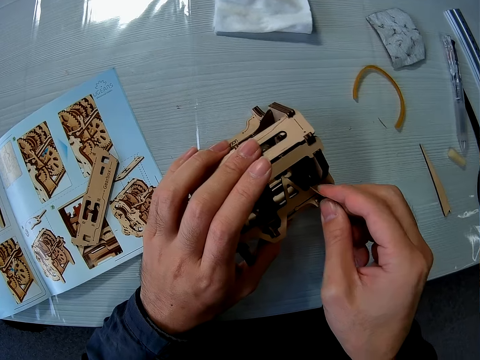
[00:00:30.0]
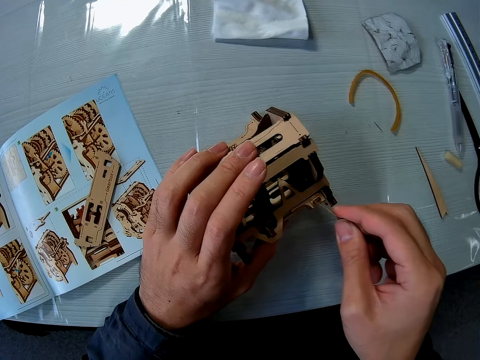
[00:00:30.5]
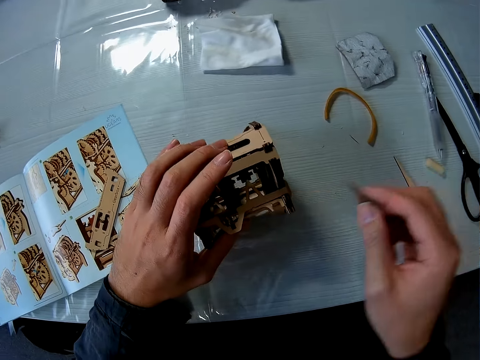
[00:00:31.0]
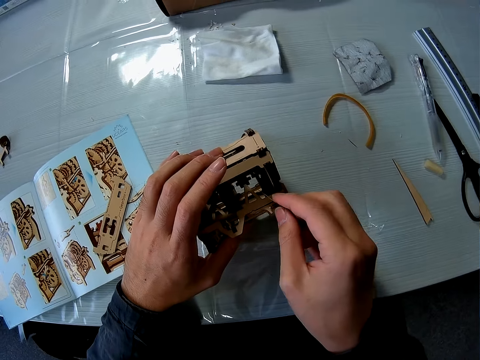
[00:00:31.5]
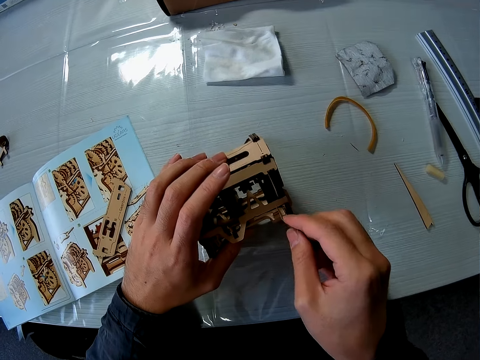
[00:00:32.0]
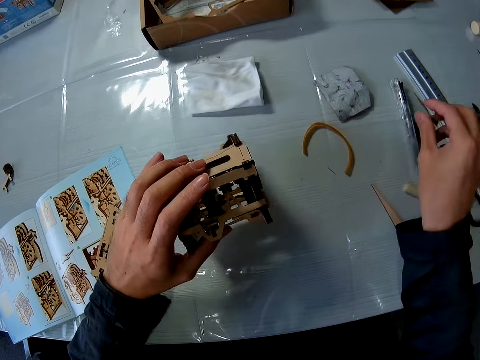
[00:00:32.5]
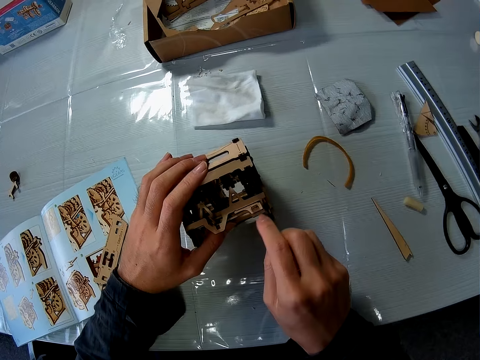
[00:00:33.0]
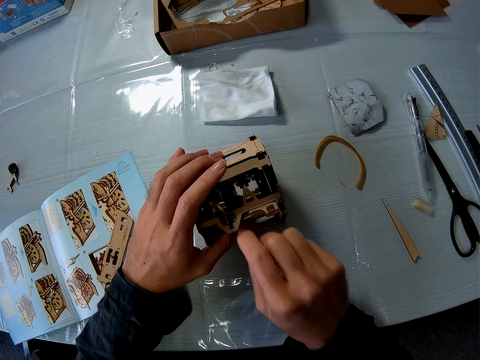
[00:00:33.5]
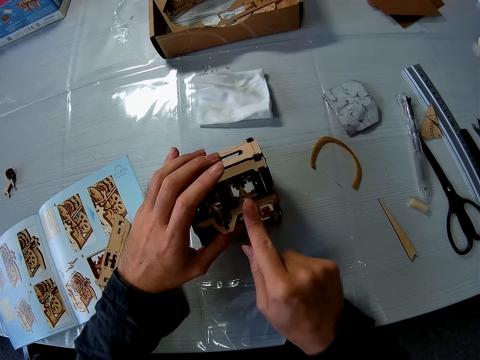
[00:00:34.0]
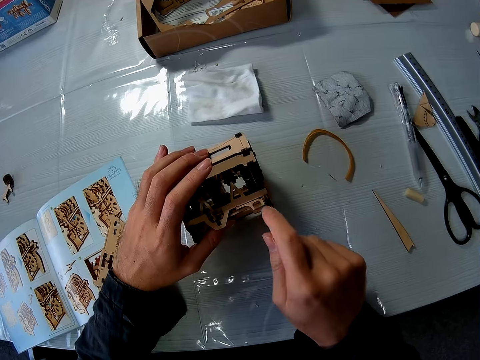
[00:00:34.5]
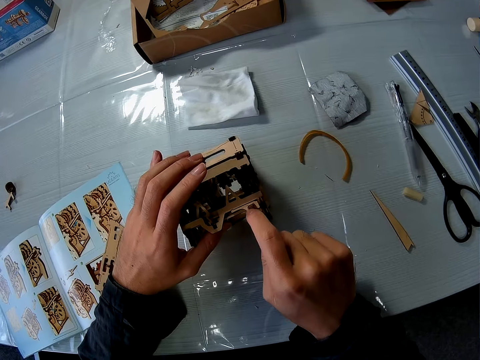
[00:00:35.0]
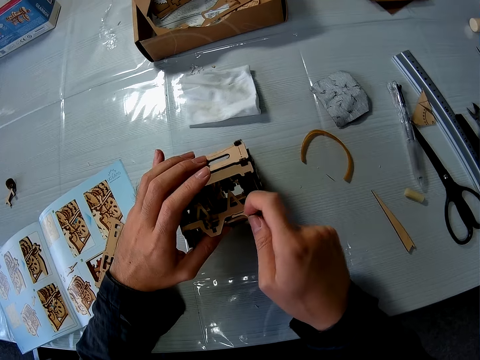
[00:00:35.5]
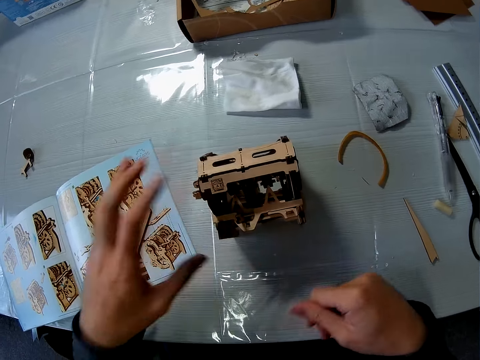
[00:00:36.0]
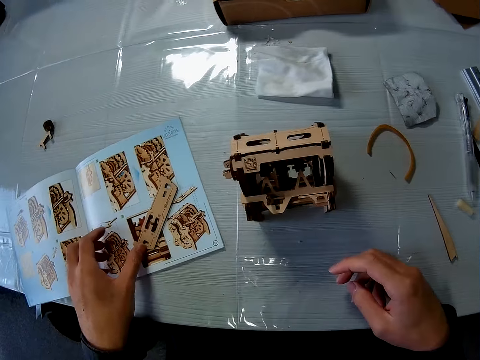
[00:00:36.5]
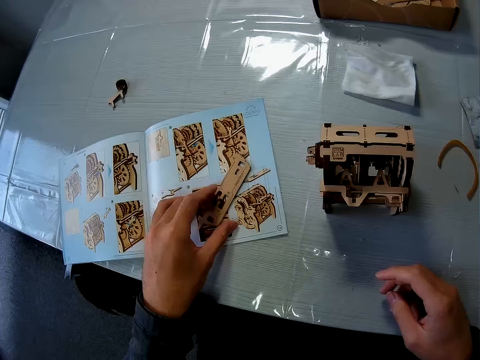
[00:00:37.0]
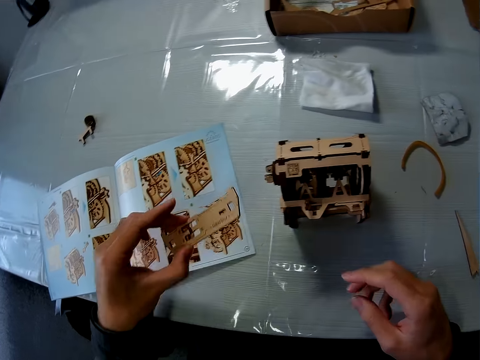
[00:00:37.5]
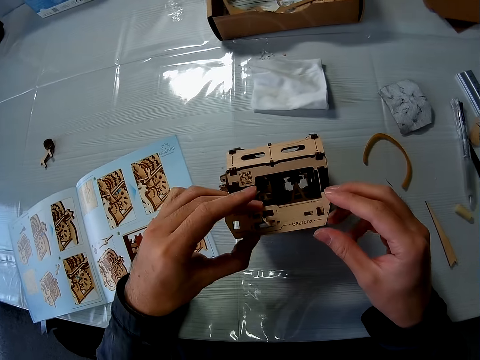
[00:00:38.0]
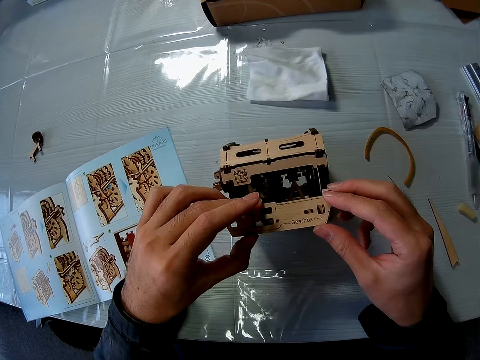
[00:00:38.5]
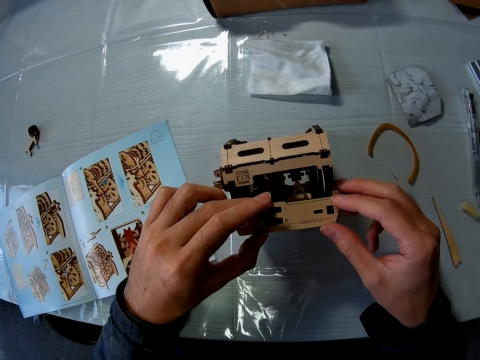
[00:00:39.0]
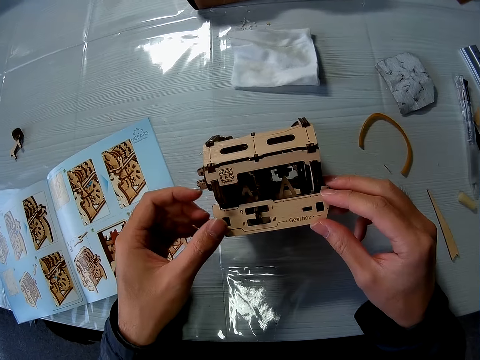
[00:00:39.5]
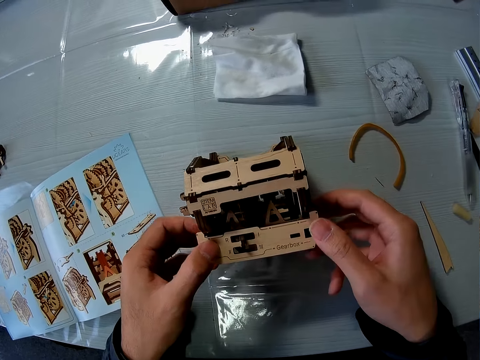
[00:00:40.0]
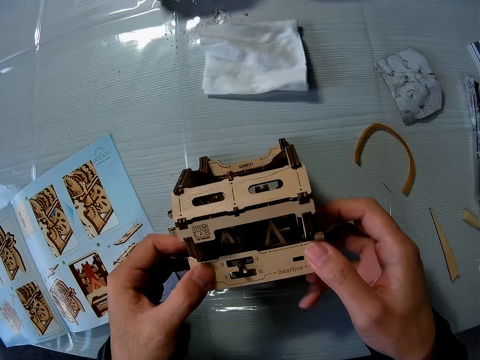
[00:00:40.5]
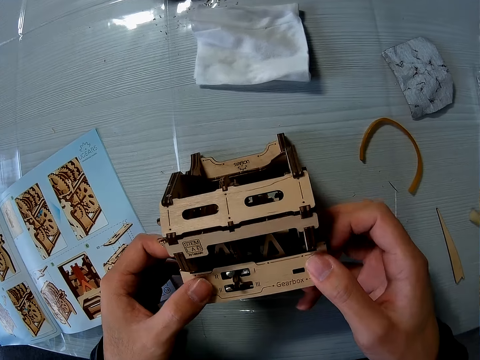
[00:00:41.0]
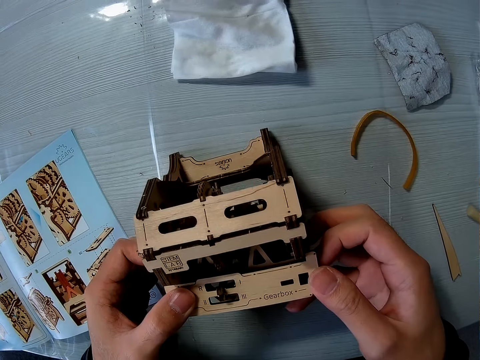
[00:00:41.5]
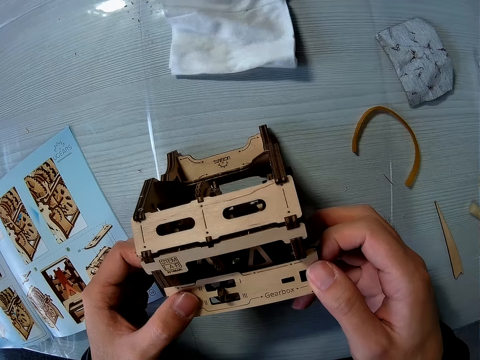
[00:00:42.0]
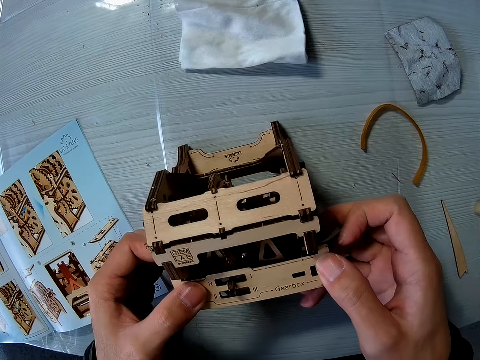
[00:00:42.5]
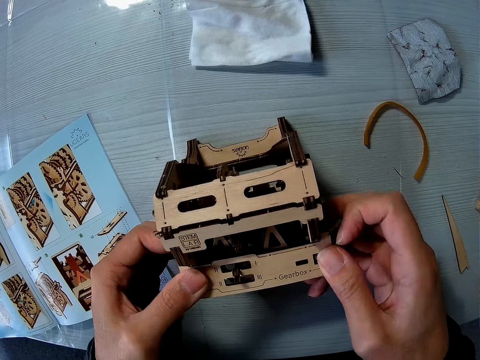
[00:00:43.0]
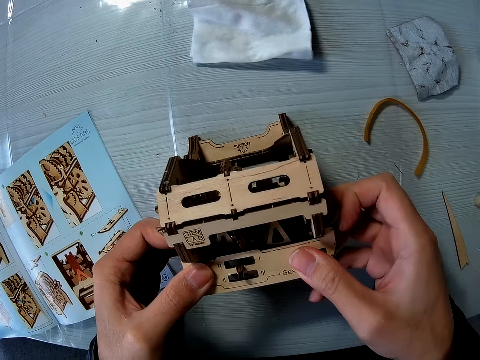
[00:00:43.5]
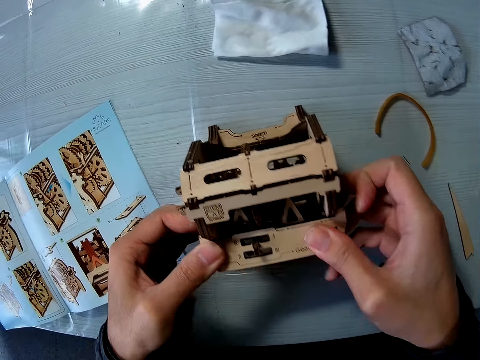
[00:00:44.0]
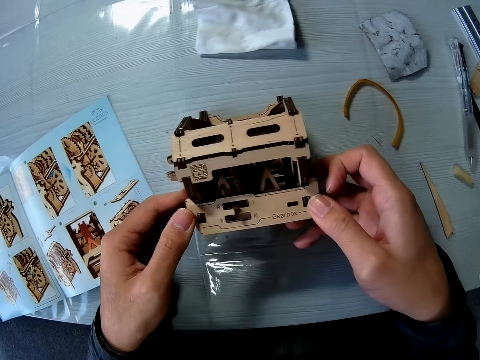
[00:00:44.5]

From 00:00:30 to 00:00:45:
The camera wearer drops the sandpaper on the table. He cleans the cardboard structure with his finger. He touches the laser cut. He picks up a piece of cardboard from a book. He joins the piece of cardboard to the cardboard structure.

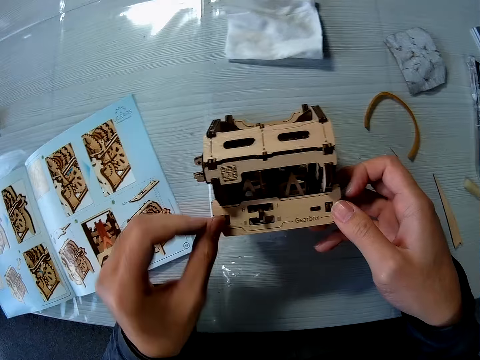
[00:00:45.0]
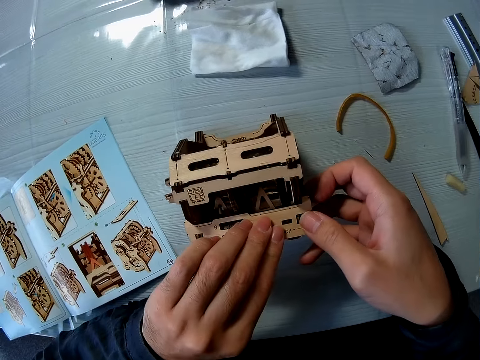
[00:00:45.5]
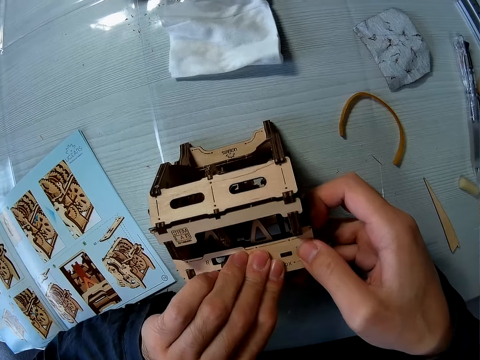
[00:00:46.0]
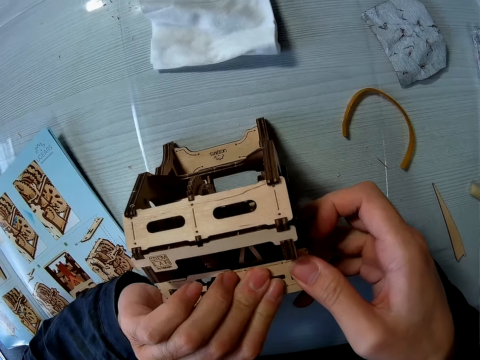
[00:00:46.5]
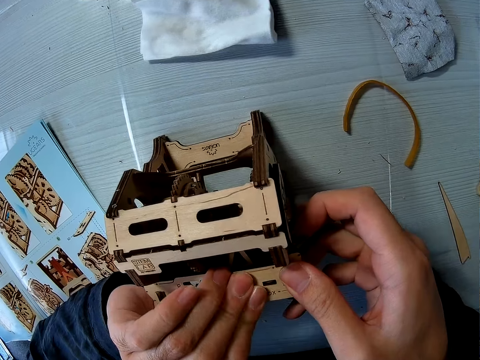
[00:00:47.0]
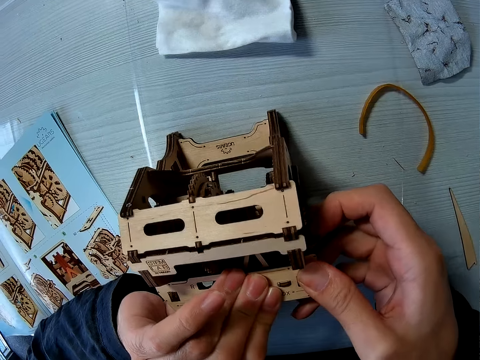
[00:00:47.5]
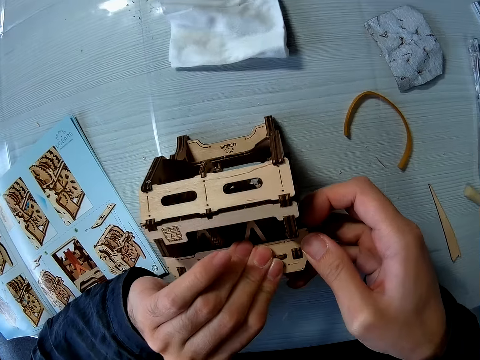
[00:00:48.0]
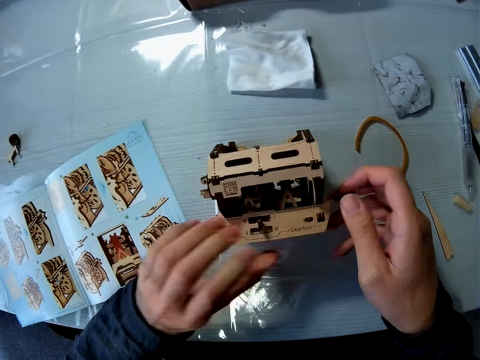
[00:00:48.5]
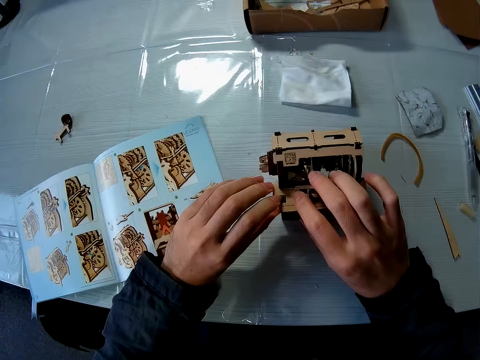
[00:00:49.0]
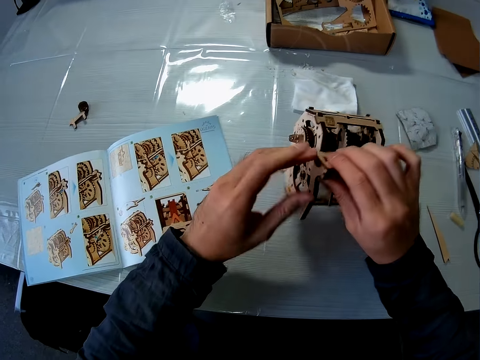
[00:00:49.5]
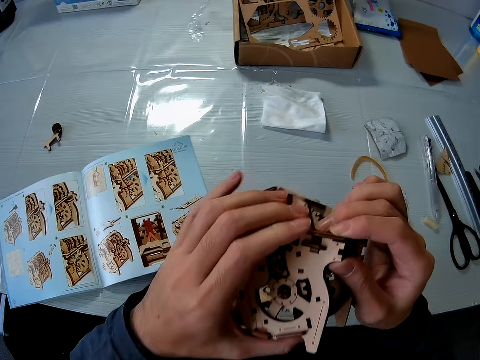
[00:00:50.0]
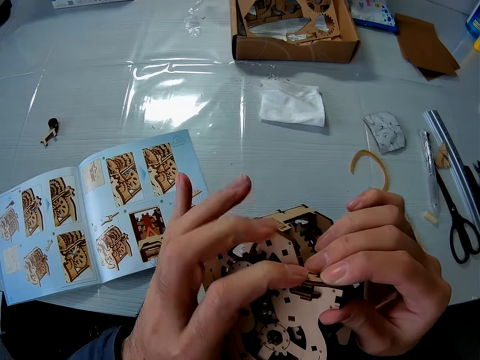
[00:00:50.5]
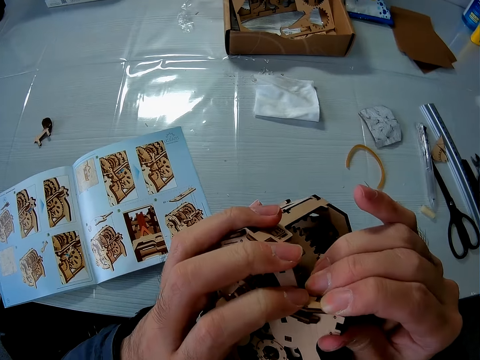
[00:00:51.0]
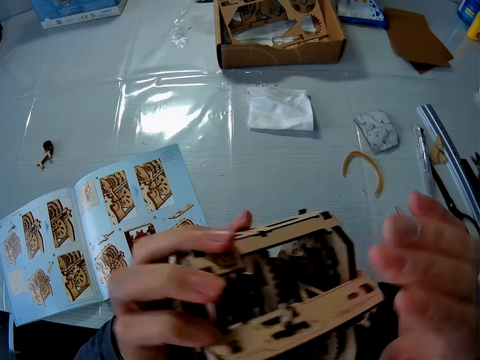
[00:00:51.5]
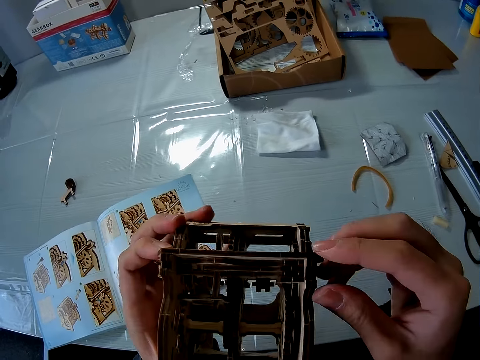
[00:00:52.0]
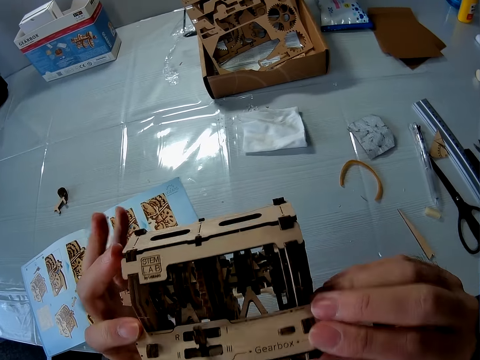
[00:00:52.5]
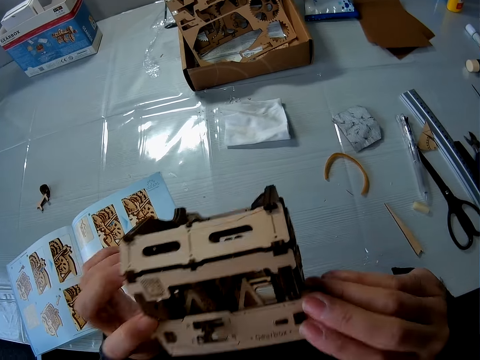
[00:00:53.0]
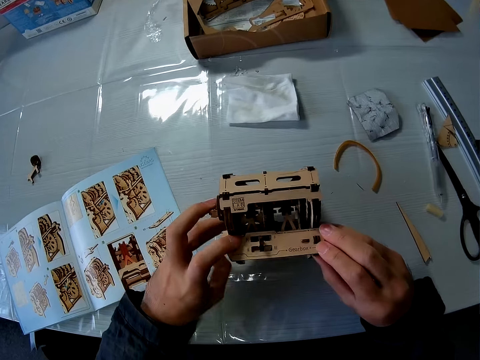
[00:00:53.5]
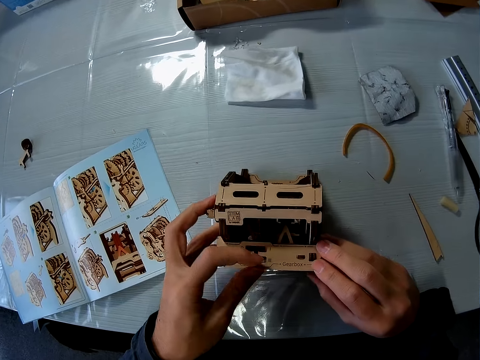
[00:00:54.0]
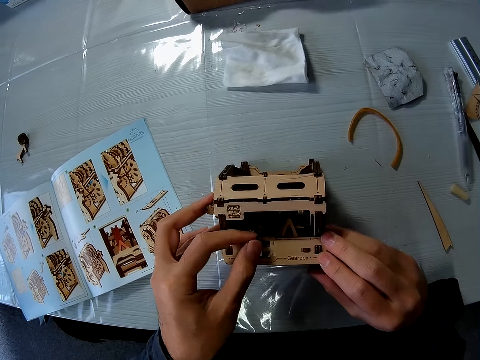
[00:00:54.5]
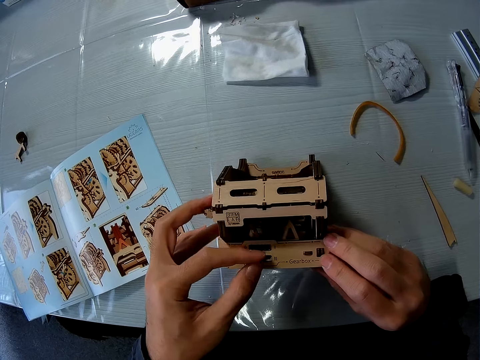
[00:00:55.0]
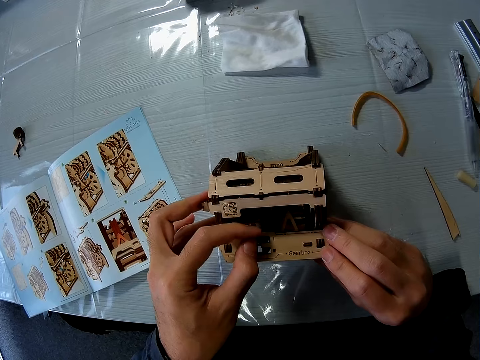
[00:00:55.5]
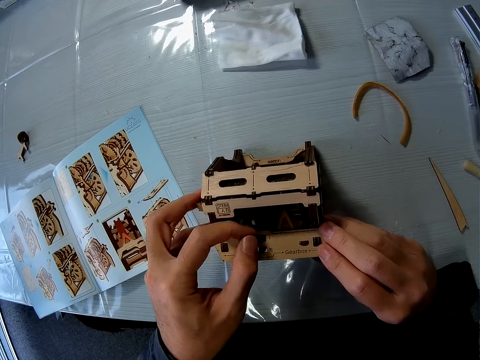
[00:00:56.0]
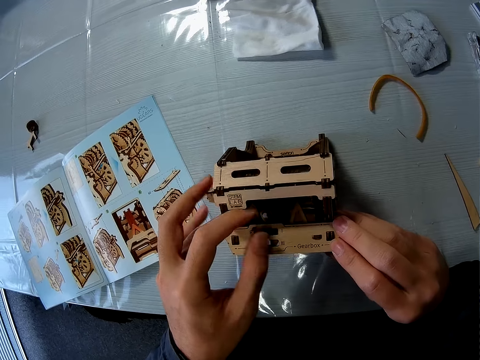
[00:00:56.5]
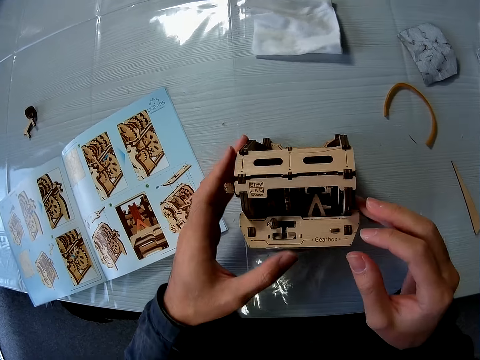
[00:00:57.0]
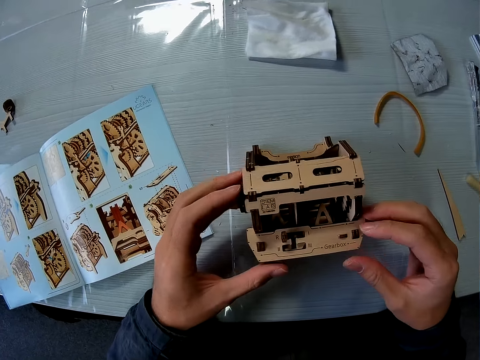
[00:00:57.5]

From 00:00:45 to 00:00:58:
The camera wearer picks up the cardboard structure from the table. They join the piece of cardboard to the cardboard structure. They drop the cardboard structure on the table. They adjust a knob on the cardboard structure.
